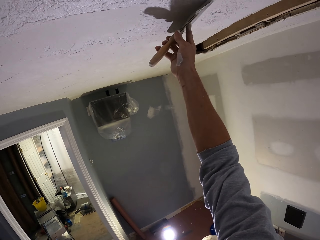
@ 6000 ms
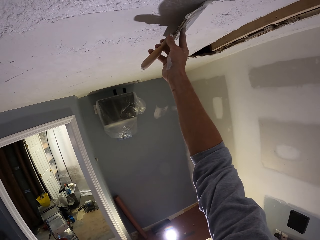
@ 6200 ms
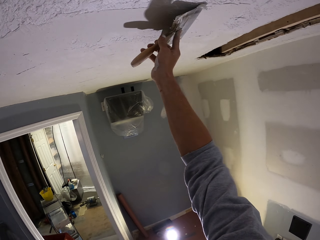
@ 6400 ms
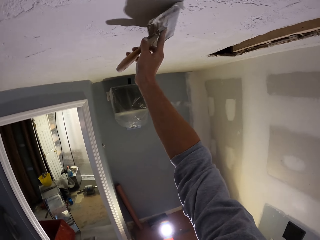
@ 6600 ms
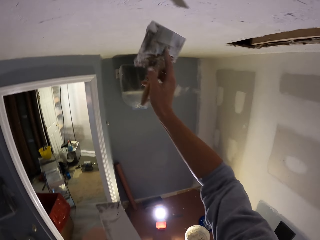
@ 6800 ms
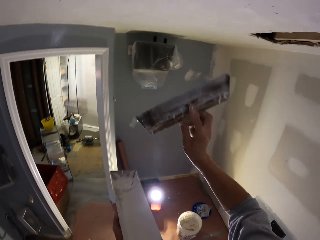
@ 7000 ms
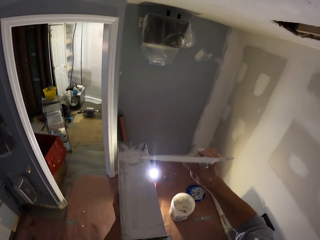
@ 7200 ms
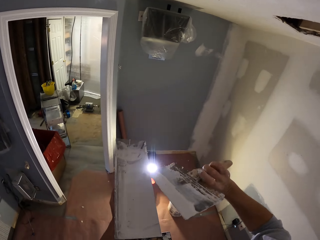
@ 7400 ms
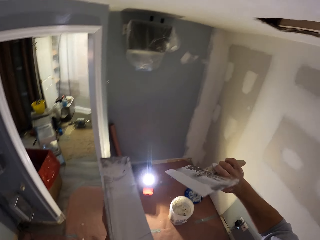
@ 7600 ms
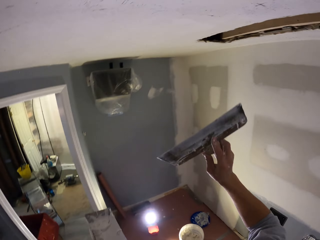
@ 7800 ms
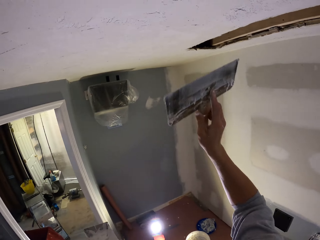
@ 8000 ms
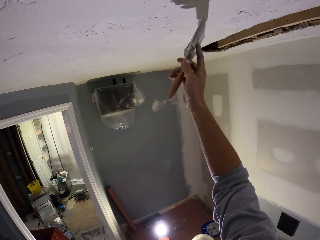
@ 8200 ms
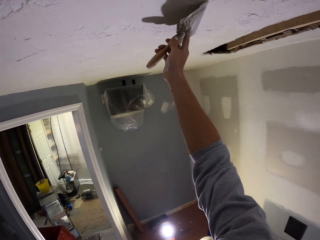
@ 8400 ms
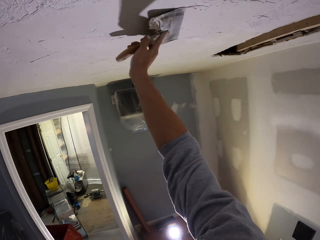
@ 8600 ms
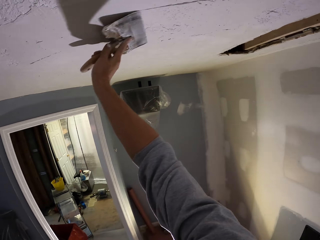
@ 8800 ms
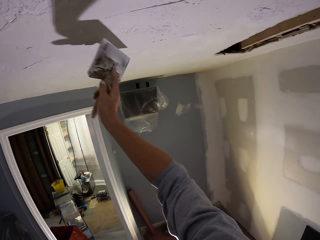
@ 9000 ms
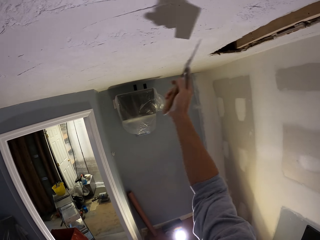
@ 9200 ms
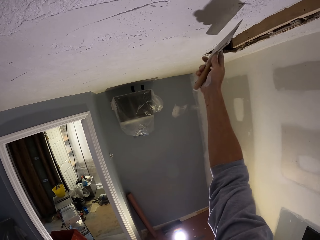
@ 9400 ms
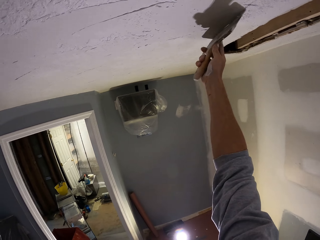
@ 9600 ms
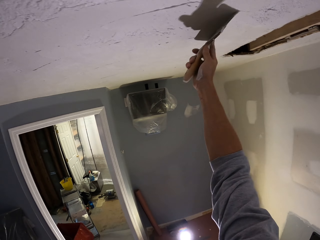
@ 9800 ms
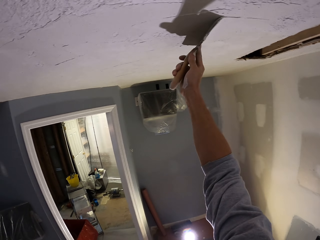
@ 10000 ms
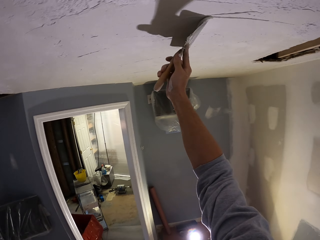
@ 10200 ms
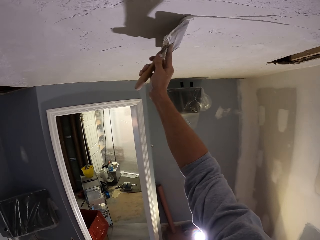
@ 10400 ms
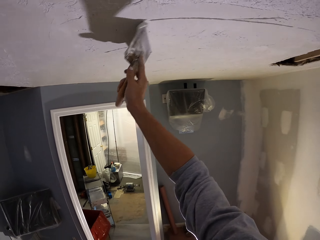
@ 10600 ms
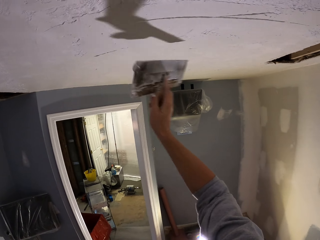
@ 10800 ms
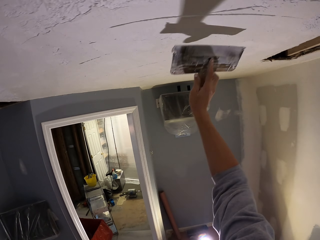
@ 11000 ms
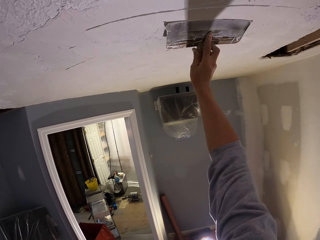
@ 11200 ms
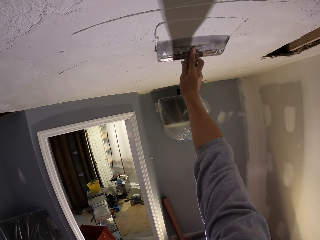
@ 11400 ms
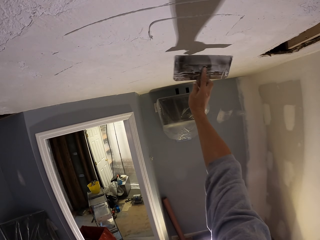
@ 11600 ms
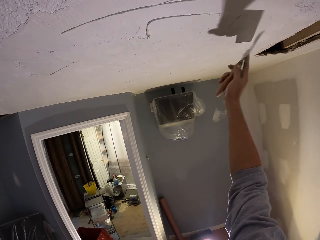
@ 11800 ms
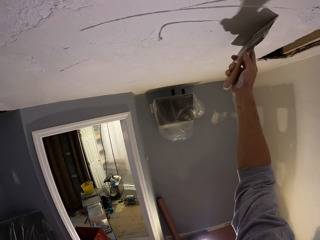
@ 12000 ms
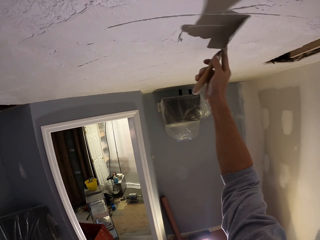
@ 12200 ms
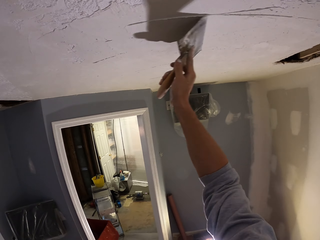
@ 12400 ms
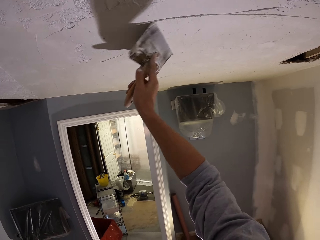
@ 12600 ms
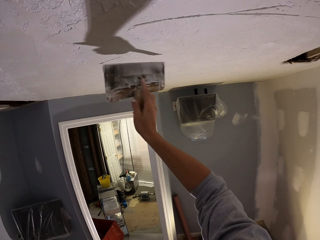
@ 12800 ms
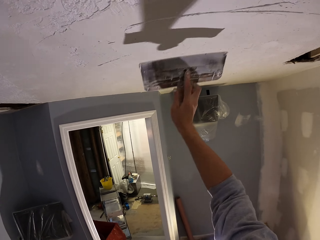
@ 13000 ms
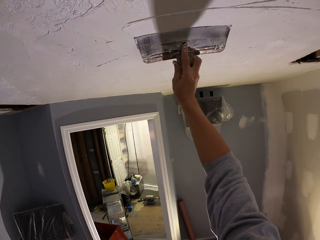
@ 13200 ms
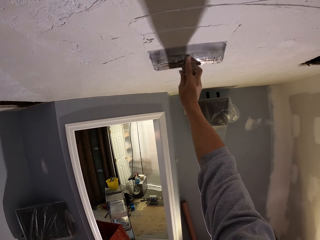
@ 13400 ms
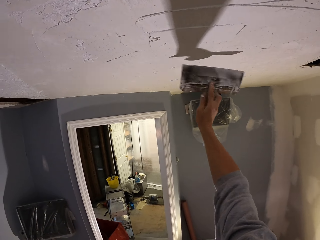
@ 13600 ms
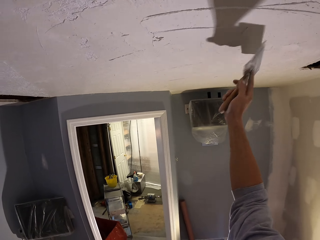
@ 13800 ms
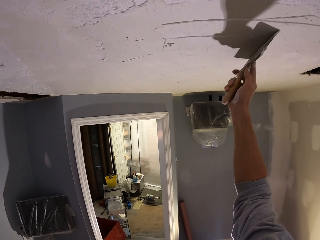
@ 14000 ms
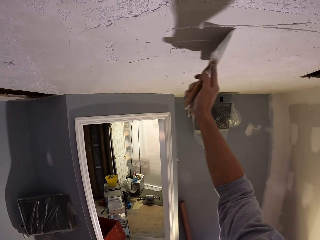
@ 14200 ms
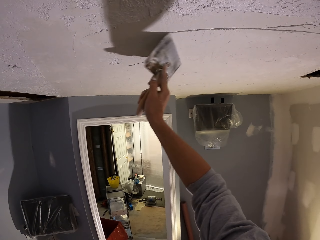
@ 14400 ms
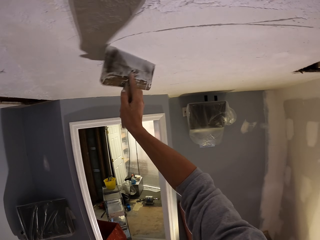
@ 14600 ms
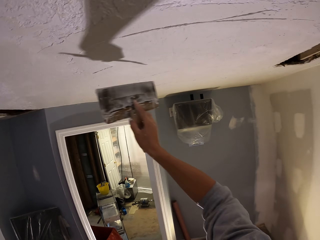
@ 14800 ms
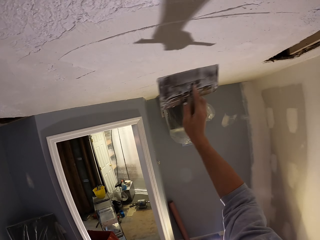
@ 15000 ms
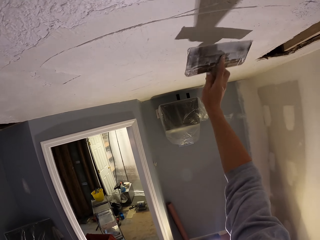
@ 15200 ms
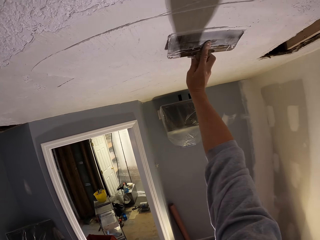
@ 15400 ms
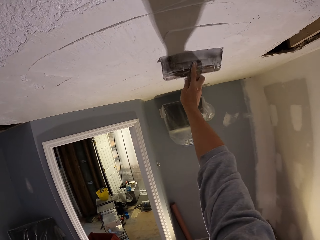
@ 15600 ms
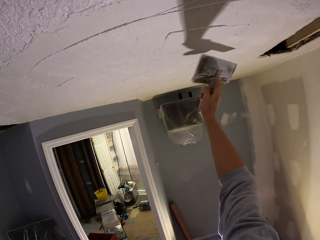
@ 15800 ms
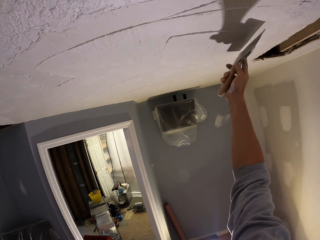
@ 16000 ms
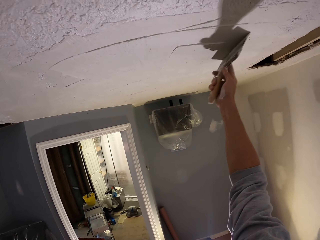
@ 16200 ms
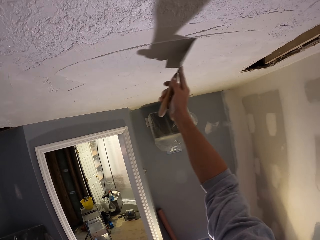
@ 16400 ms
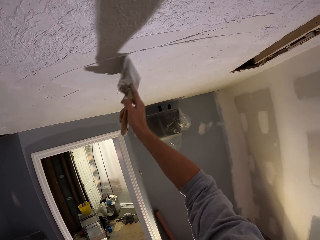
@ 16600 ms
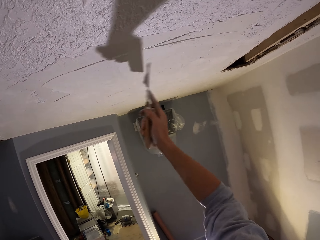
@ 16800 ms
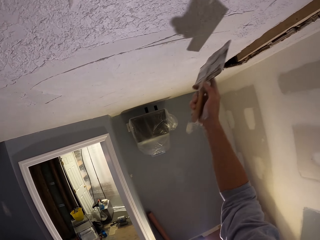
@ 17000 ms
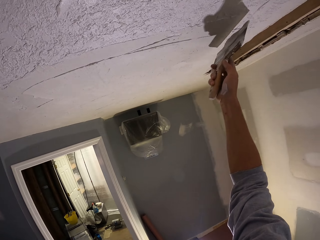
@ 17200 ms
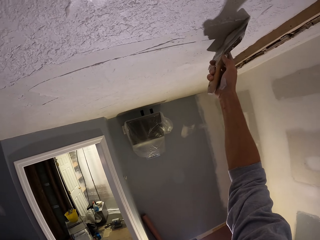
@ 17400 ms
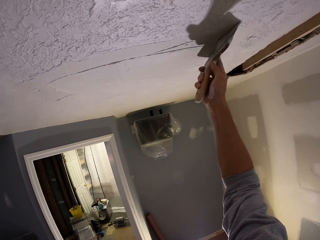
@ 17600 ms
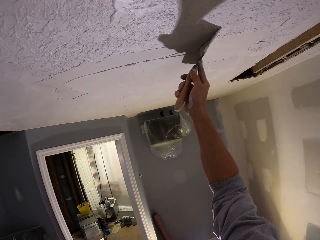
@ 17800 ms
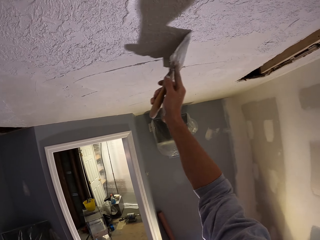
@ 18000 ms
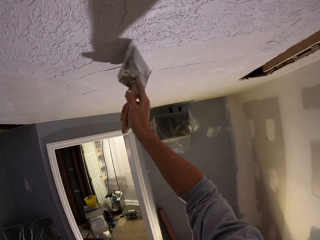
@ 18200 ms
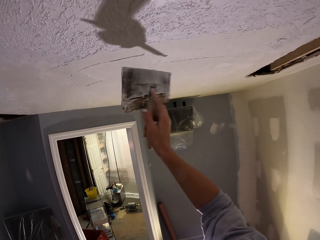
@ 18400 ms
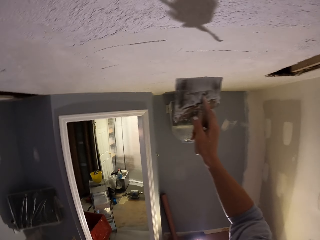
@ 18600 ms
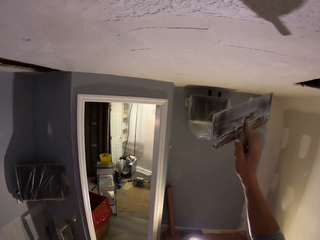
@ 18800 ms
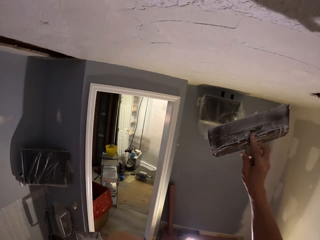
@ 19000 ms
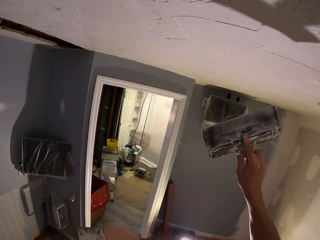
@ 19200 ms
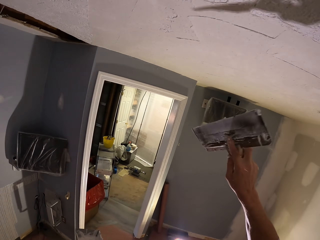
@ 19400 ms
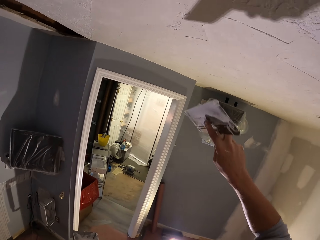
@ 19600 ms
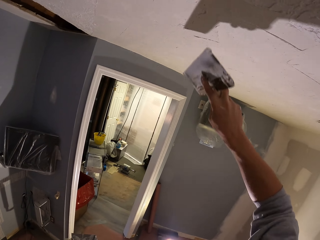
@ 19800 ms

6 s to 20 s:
The camera wearer plasters wall paint to the ceiling. They look at the plastering tool. They plaster wall paint to the ceiling. They plaster wall paint to the ceiling again. They plaster vertically, plaster horizontally, plaster vertically, plaster horizontally, plaster vertically and plaster horizontally. They plaster horizontally again.

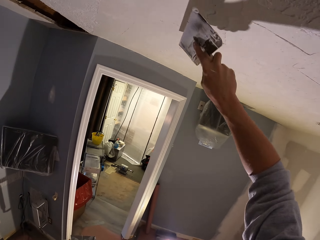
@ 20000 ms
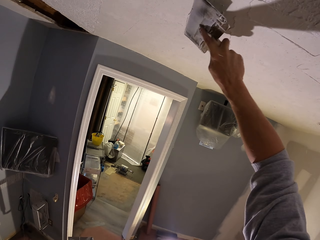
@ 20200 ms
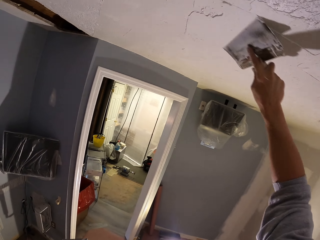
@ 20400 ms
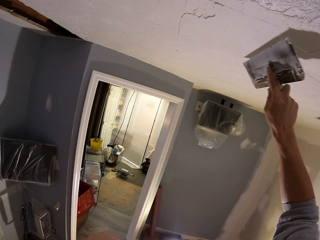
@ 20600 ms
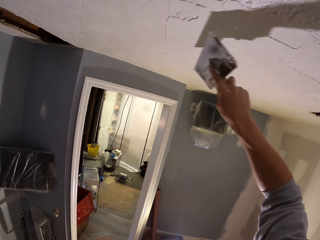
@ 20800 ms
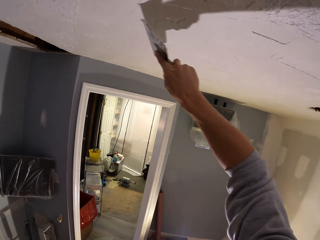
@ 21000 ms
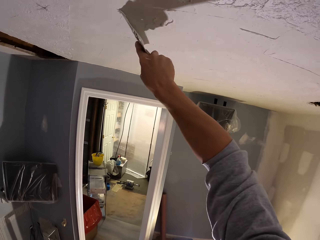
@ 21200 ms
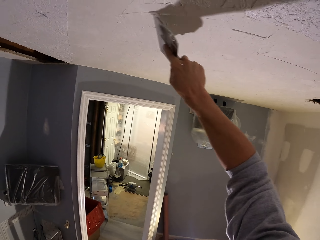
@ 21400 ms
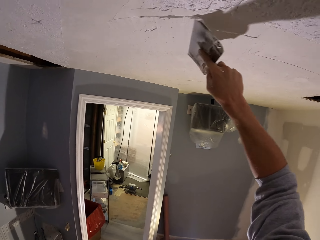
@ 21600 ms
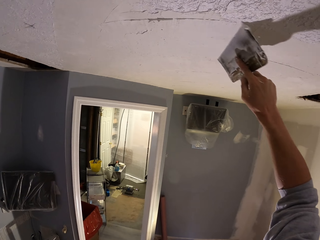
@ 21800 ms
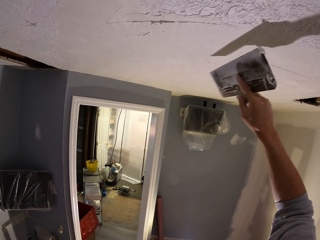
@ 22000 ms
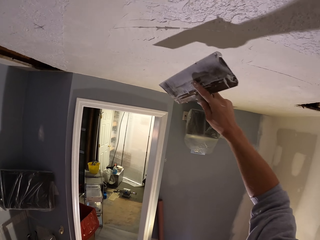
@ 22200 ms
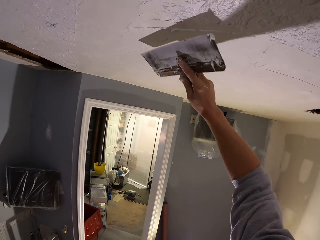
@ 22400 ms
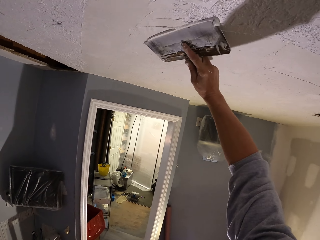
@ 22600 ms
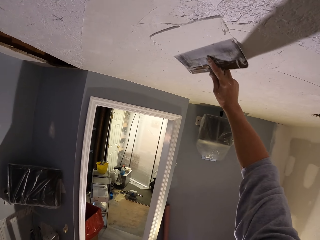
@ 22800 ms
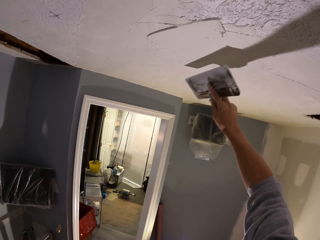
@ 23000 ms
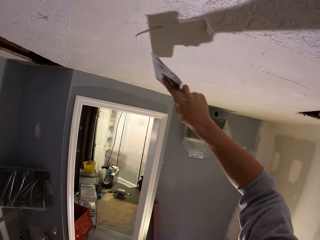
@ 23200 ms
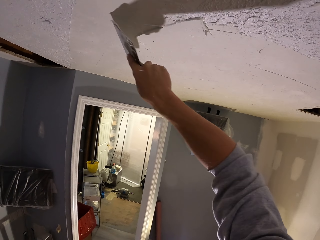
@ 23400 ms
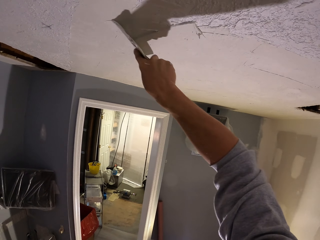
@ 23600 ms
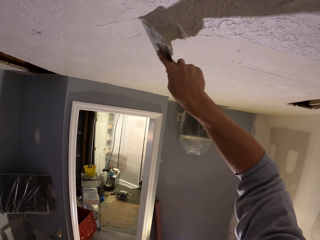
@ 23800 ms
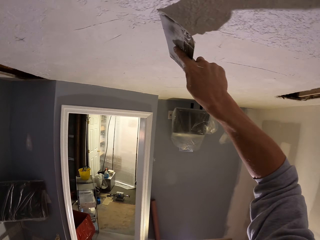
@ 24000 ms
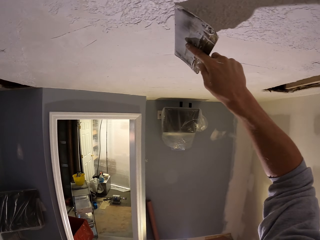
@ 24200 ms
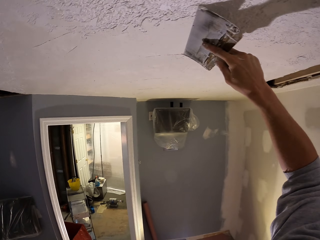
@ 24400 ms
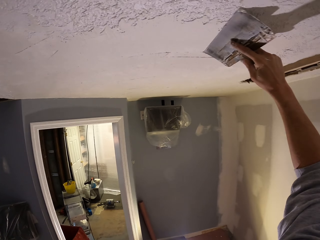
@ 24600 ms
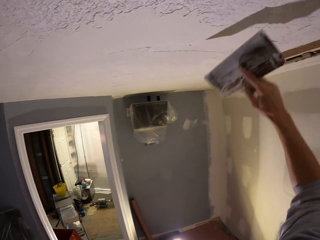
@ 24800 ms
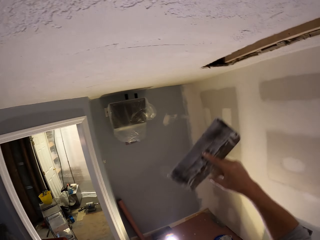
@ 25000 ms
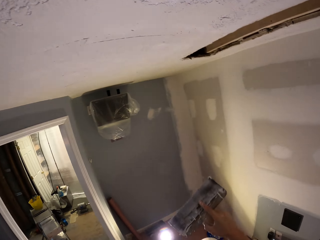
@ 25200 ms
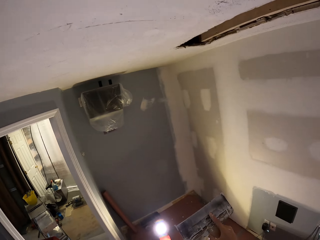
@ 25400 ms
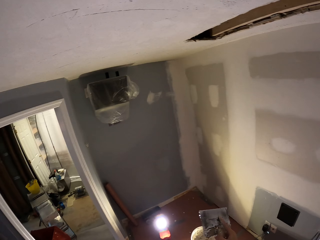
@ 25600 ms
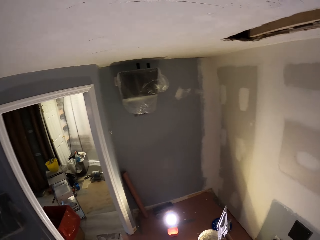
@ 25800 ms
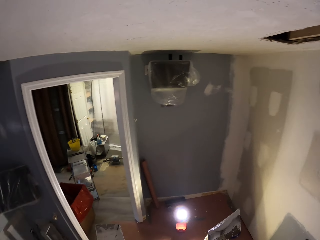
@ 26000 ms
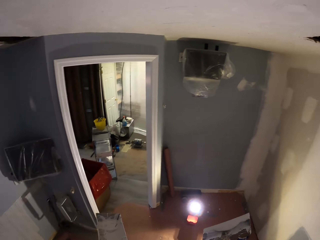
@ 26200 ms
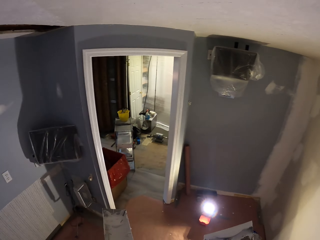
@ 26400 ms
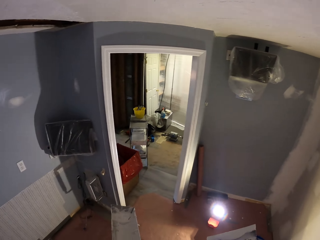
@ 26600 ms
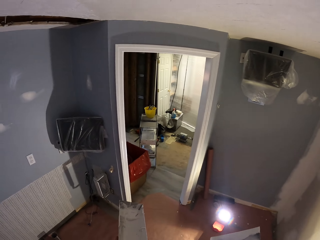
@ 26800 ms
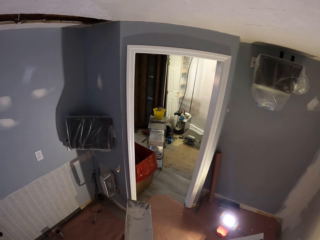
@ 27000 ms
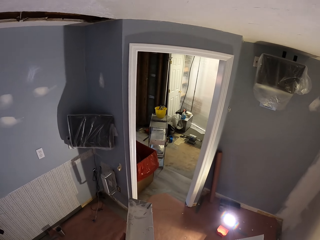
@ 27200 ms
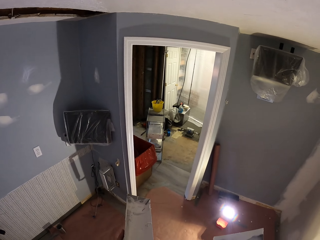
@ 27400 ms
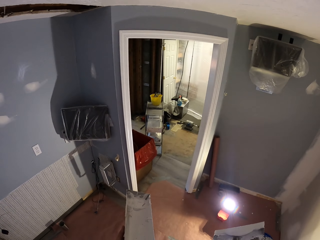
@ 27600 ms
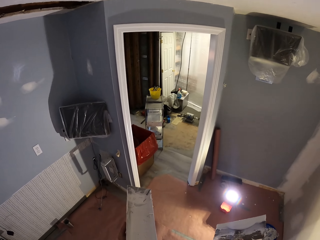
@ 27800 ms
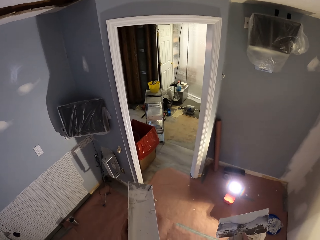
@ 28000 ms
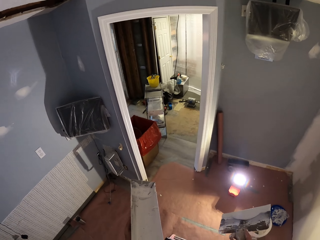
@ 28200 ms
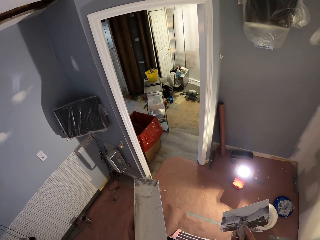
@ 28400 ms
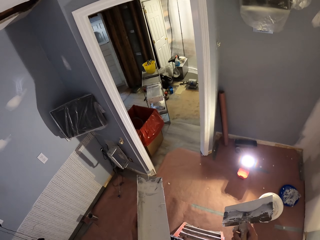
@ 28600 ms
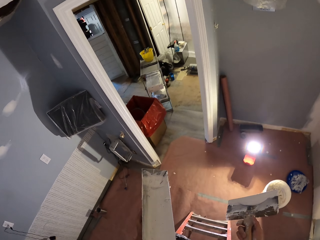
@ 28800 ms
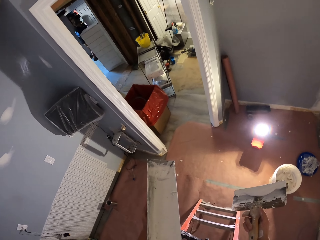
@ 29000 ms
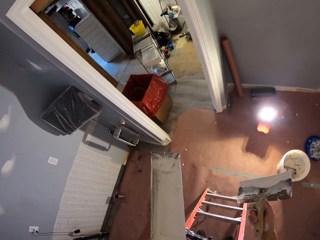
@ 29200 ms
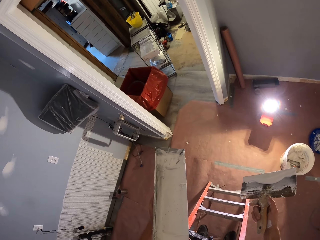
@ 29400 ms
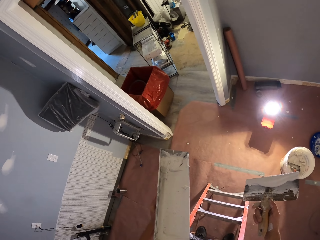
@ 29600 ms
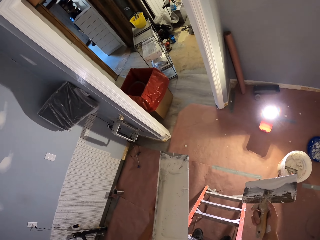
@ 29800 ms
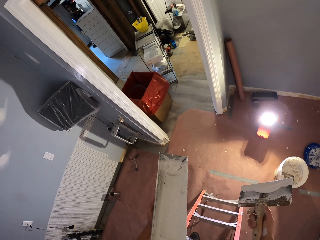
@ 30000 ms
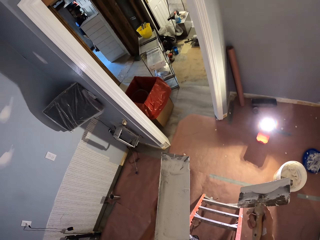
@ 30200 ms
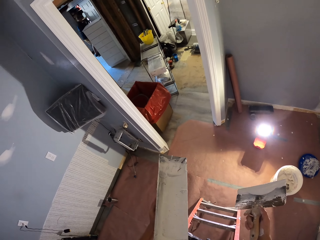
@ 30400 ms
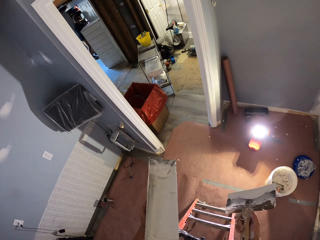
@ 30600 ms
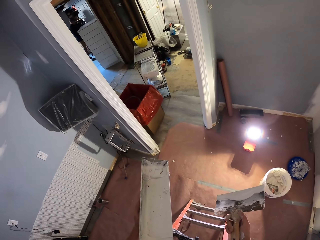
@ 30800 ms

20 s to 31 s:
The camera wearer stops plastering the ceiling. They plaster reverse horizontally. They plaster reverse horizontally again. They apply plaster wall paint to the ceiling and plaster reverse horizontally. They look around the room and stop plastering the ceiling.
